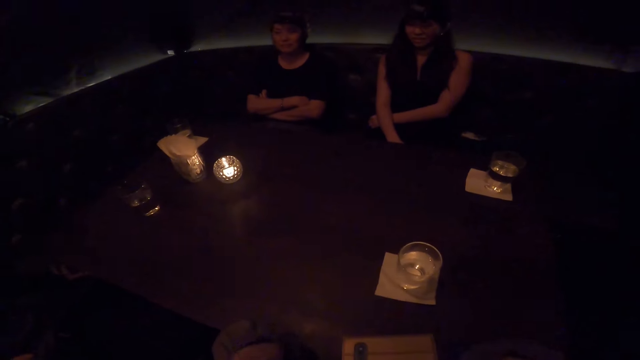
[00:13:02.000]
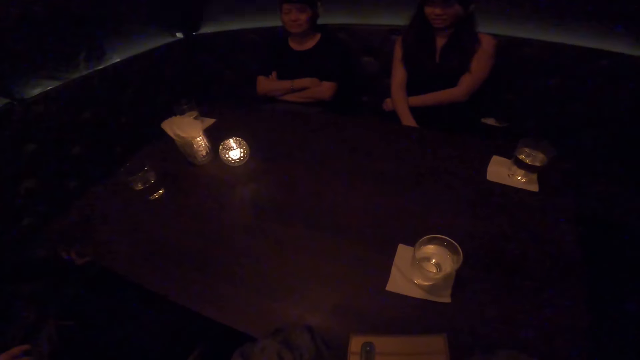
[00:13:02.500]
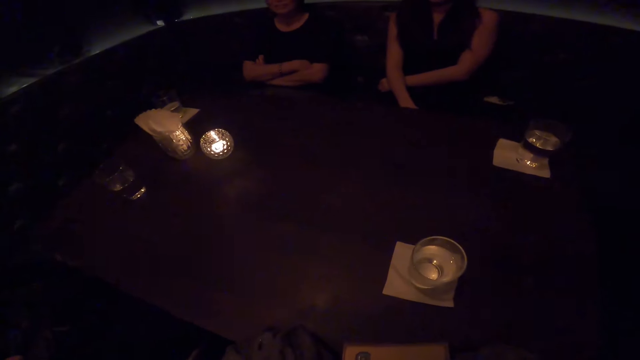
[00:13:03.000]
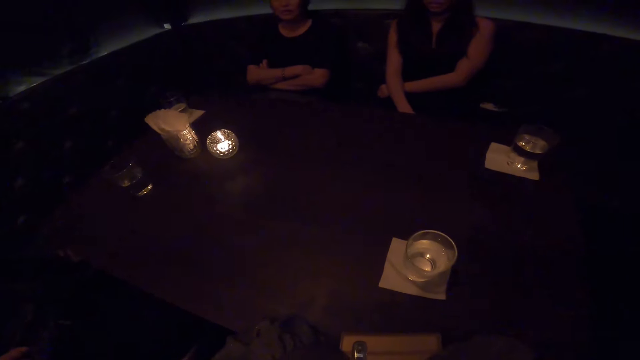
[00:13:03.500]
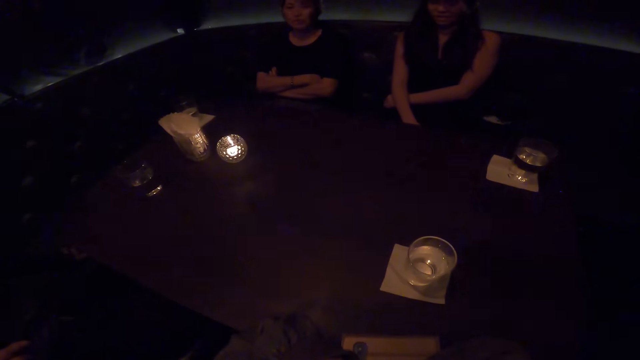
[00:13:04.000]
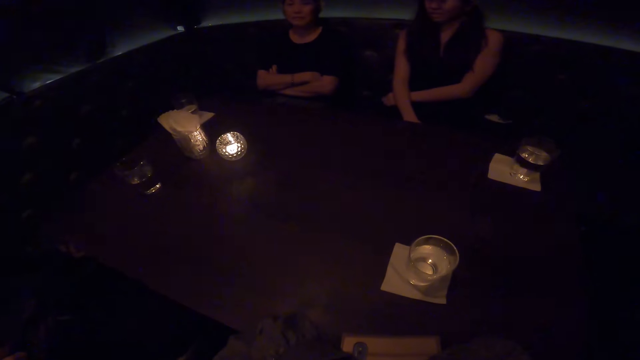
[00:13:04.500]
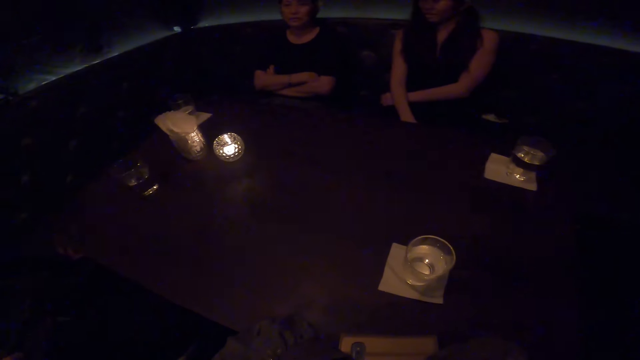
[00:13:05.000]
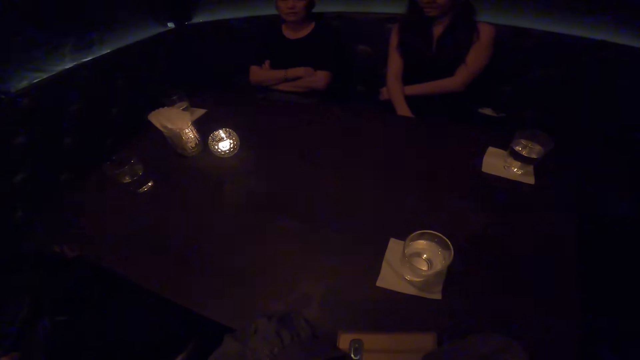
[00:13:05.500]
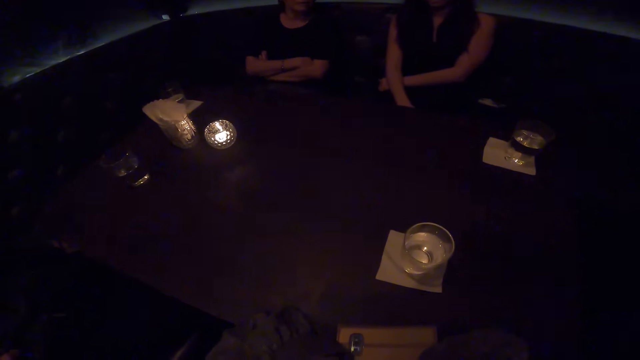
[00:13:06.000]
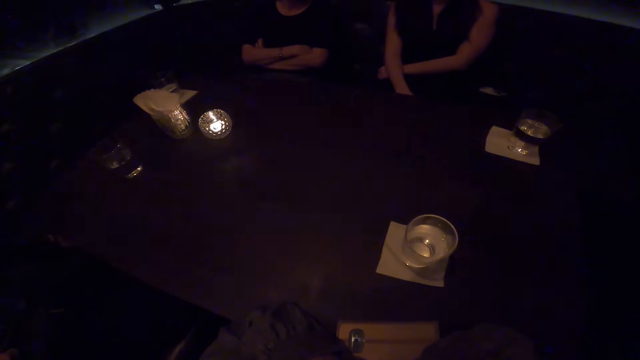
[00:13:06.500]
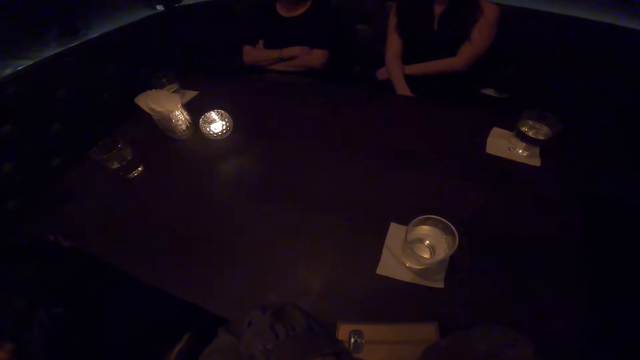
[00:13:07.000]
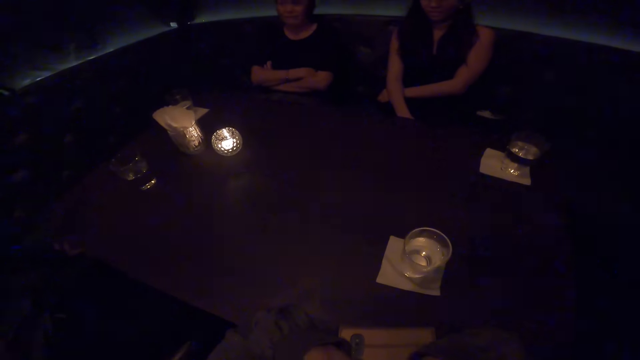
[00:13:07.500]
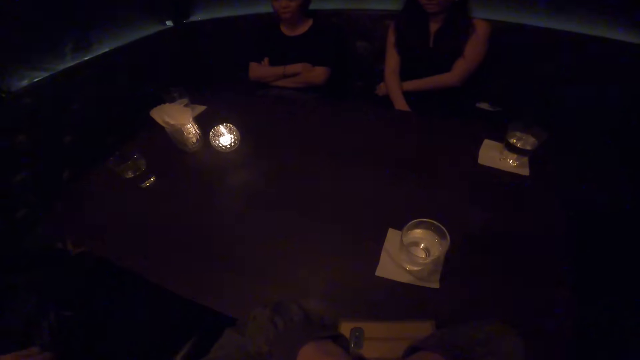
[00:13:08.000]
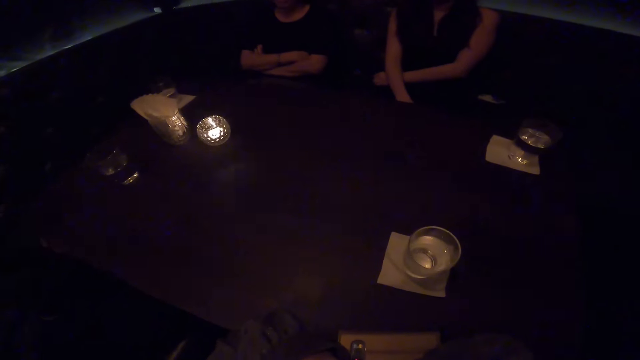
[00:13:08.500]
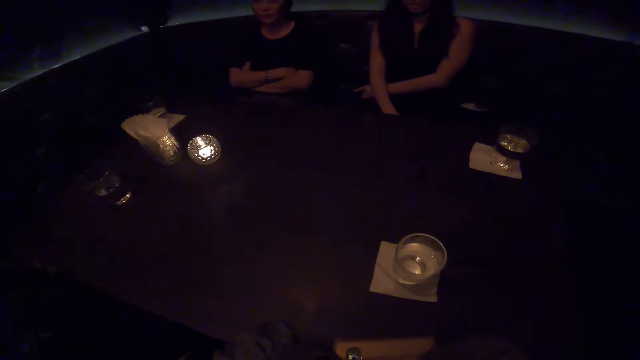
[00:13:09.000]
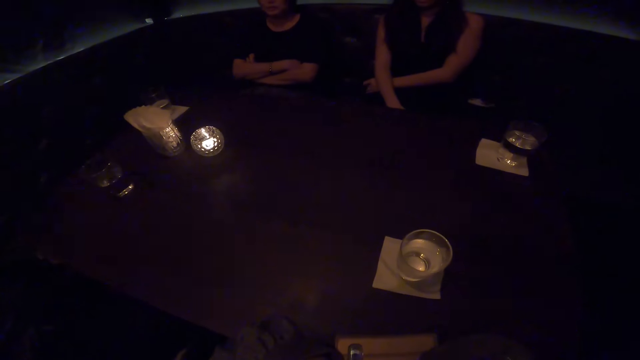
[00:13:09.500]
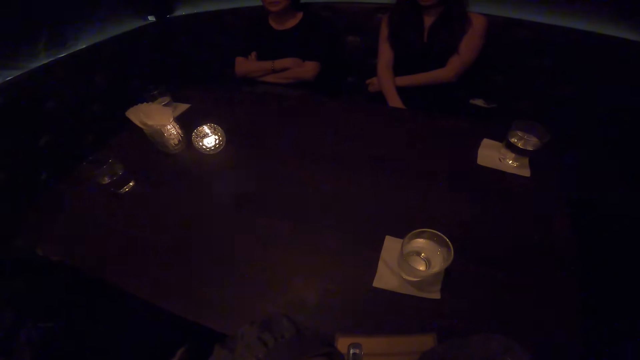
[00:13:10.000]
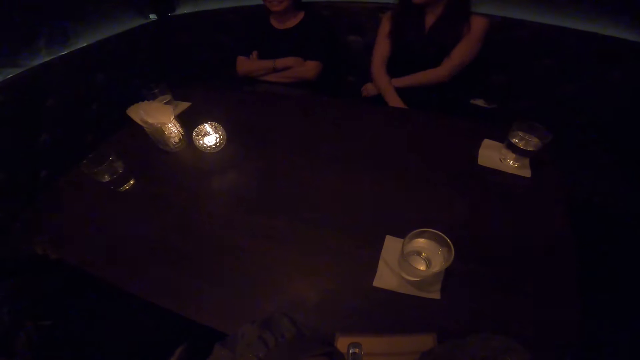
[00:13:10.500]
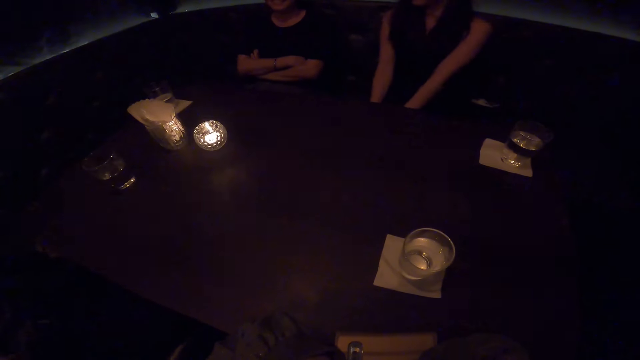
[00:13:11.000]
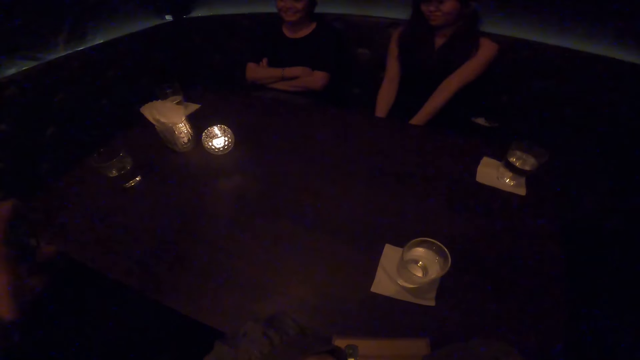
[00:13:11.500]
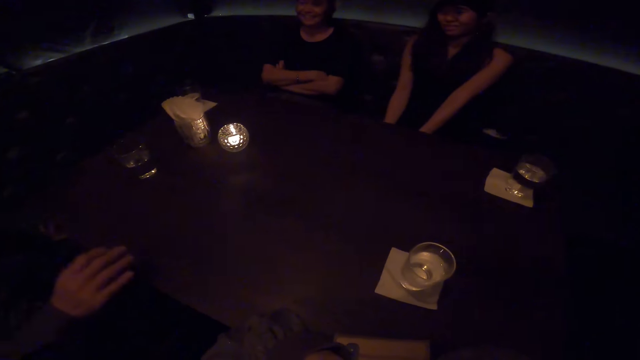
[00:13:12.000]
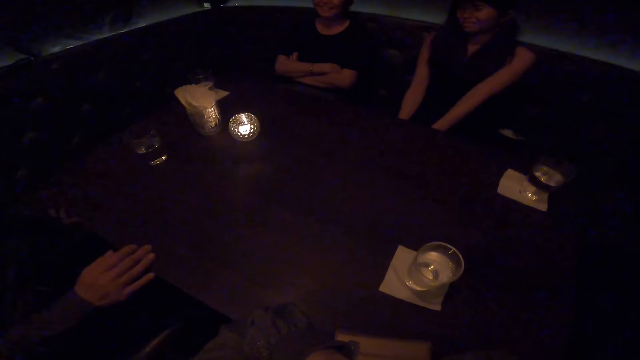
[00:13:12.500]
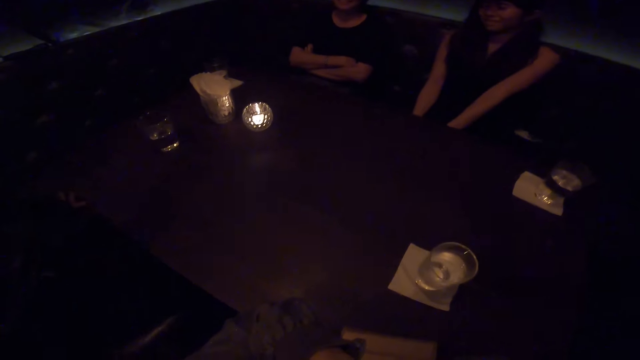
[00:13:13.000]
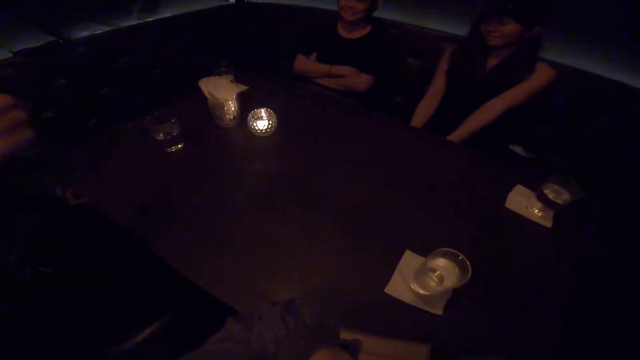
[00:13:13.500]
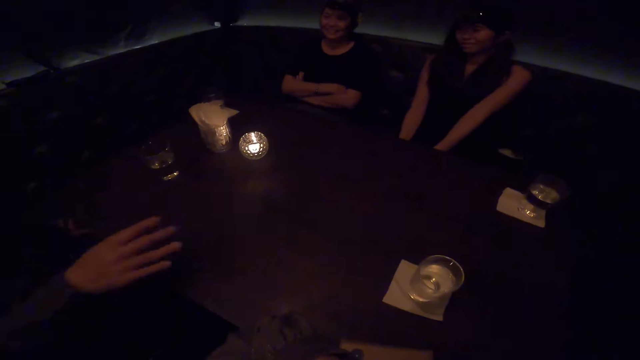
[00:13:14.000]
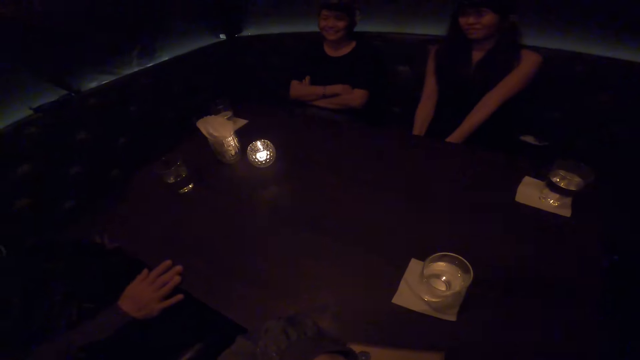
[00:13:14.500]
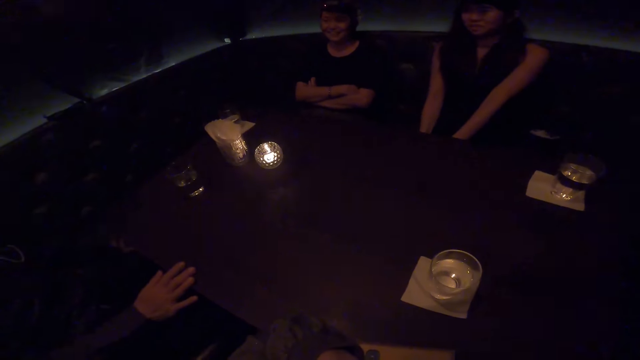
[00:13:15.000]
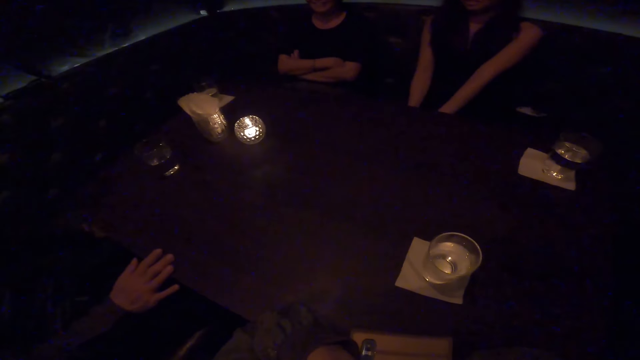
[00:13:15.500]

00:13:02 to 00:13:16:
A person shakes her head. The camera wearer looks at the person and another person. The other person moves her hands. A third person waves his hands.

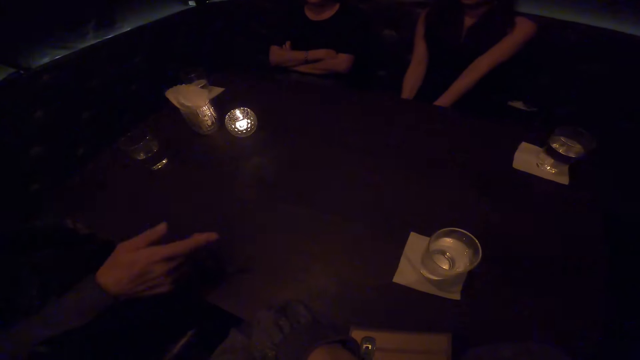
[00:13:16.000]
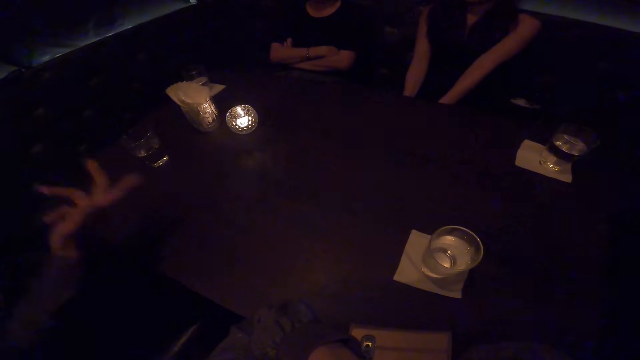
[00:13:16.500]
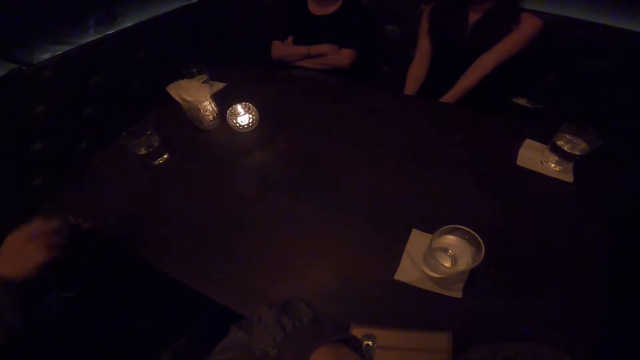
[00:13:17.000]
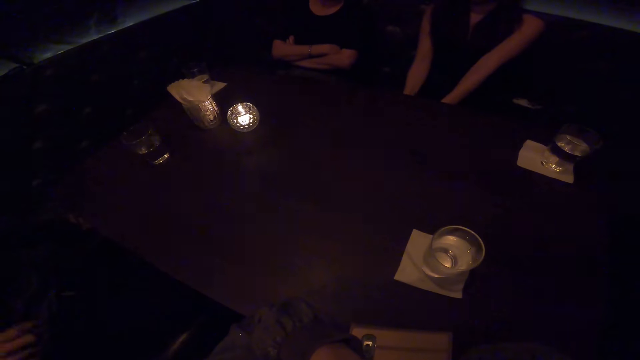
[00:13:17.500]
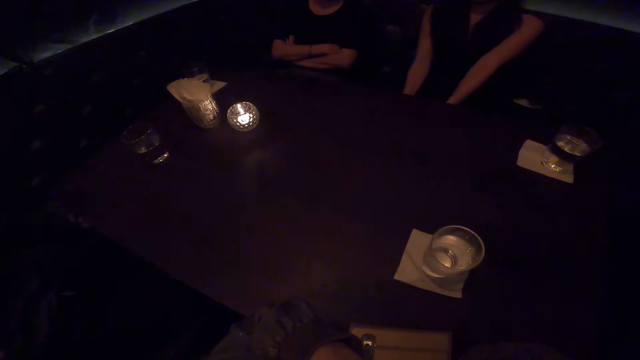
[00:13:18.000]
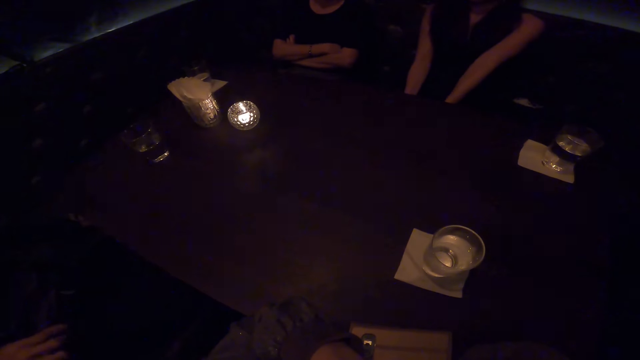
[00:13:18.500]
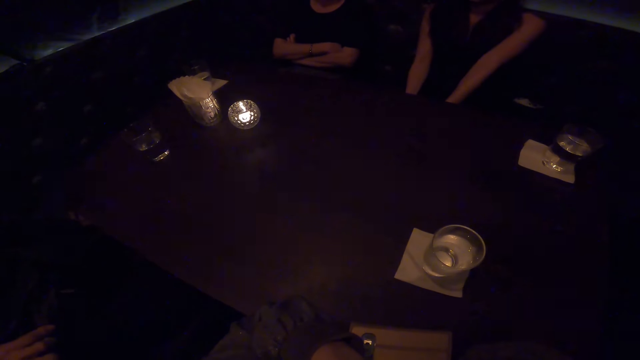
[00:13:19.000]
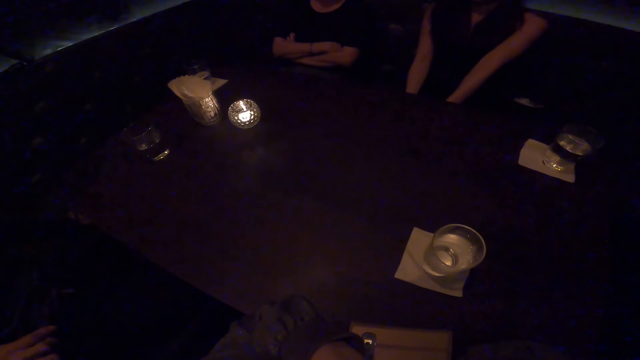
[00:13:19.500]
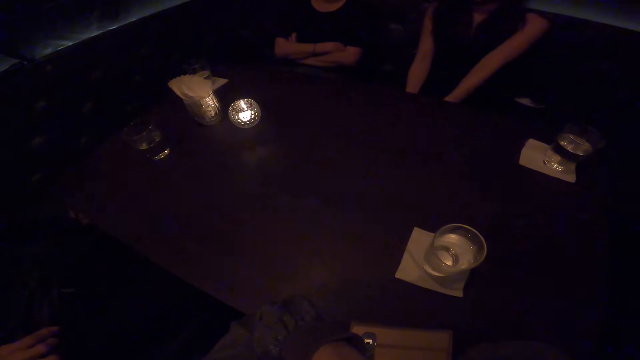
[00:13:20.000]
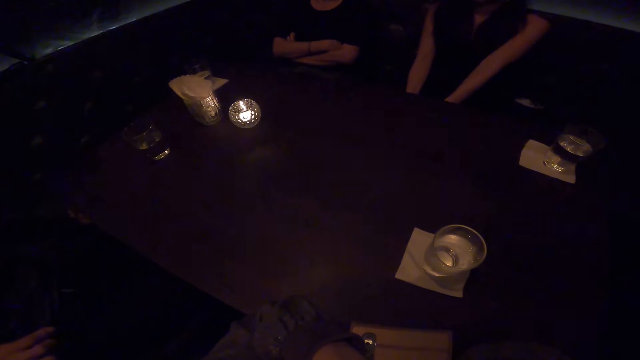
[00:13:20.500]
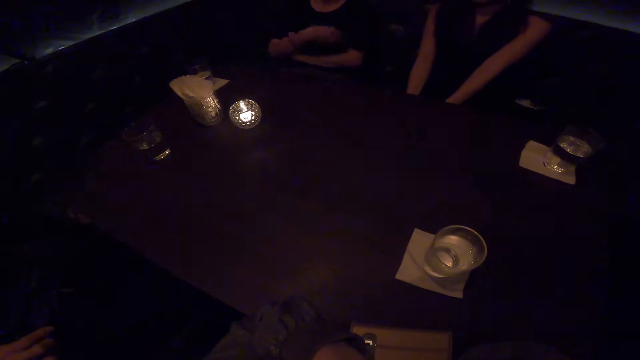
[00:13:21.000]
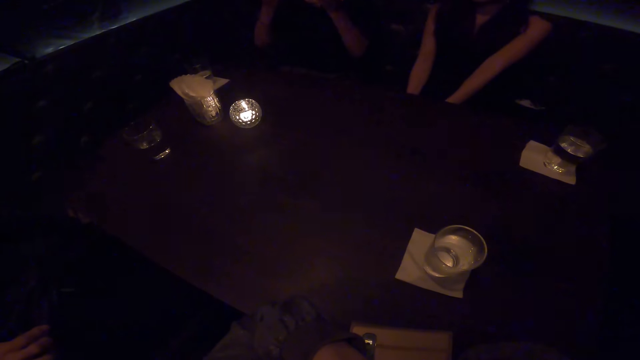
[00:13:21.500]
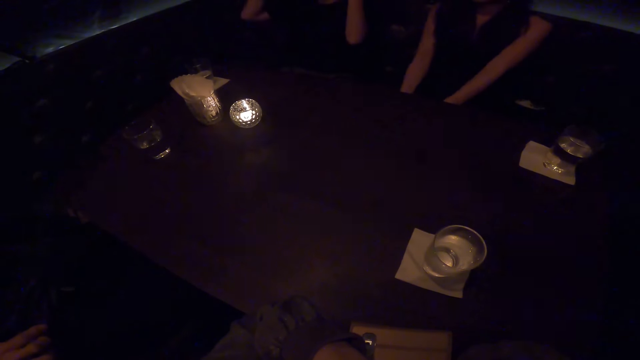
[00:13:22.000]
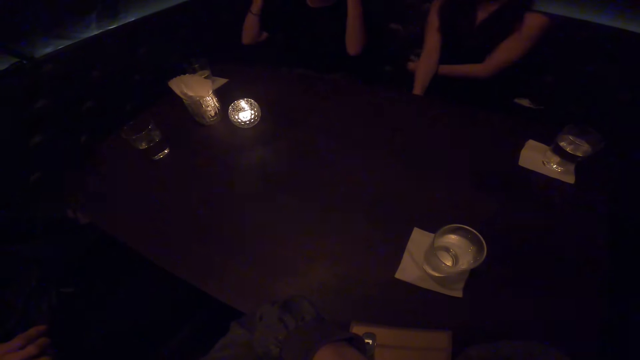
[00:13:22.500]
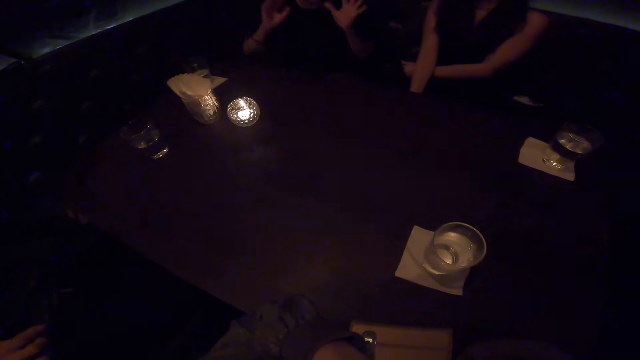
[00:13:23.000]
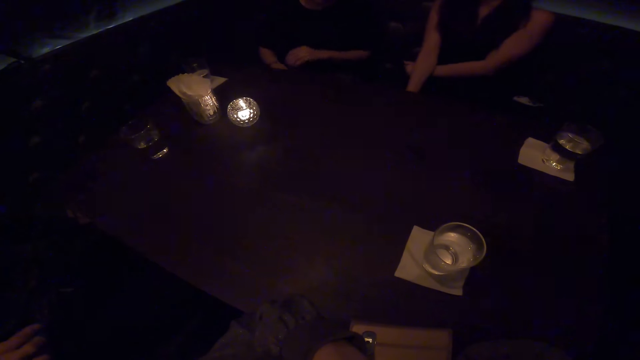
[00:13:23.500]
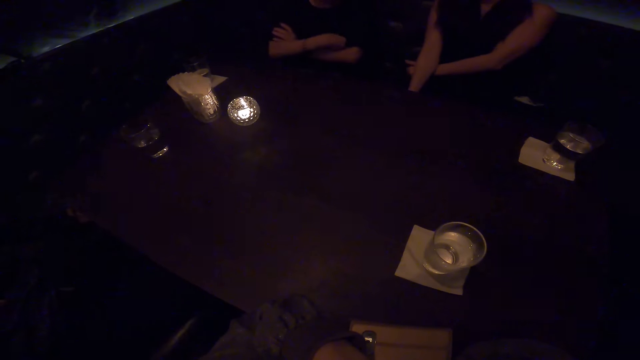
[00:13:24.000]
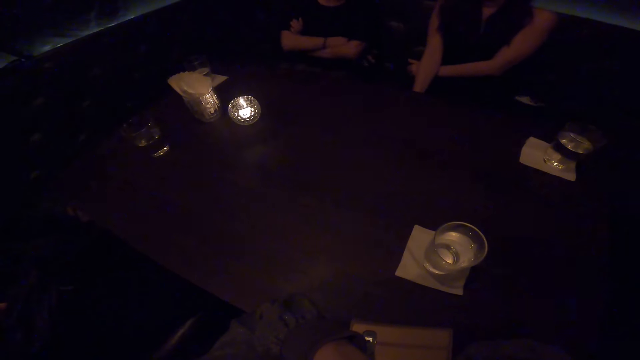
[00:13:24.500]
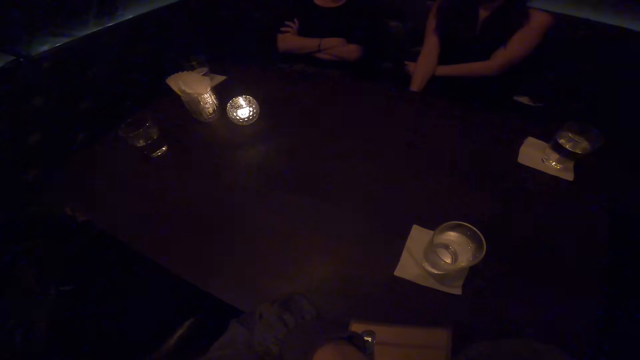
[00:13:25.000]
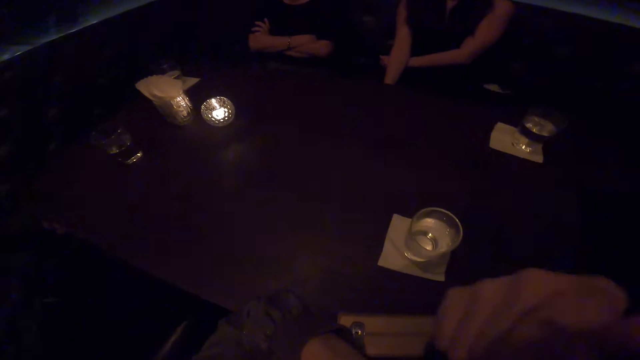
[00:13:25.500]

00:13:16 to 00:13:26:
The camera wearer points with his hands. A person unfolds her hands. The person folds her hands.
